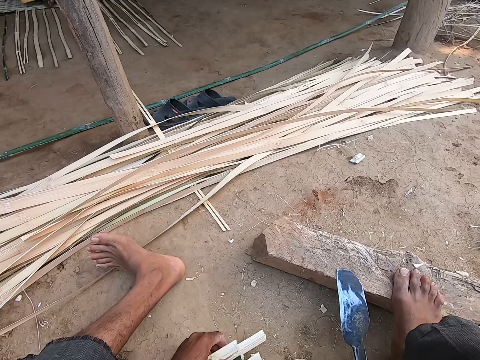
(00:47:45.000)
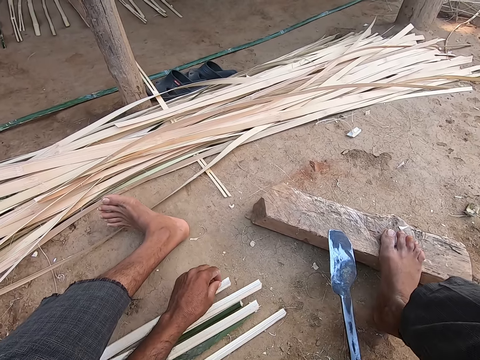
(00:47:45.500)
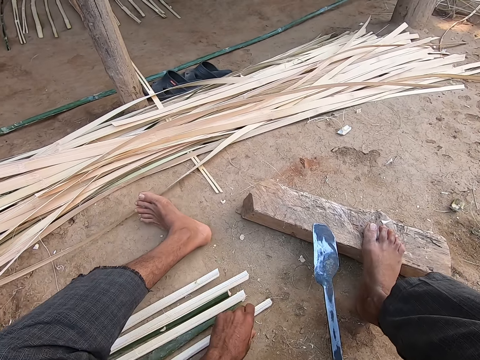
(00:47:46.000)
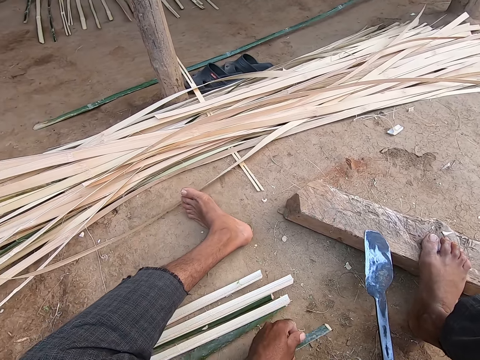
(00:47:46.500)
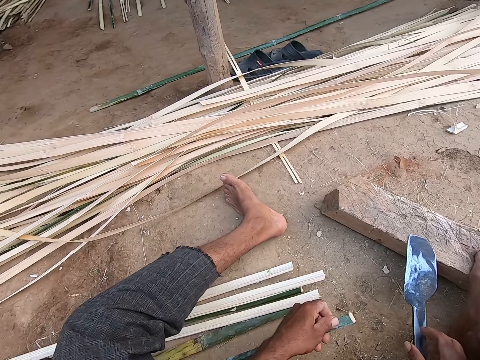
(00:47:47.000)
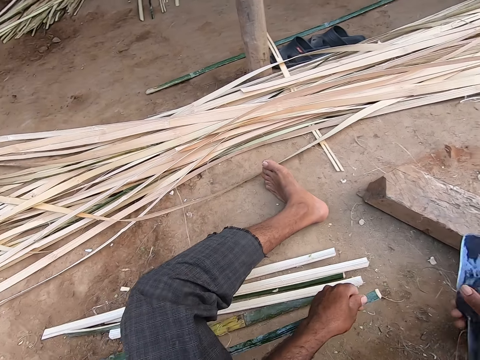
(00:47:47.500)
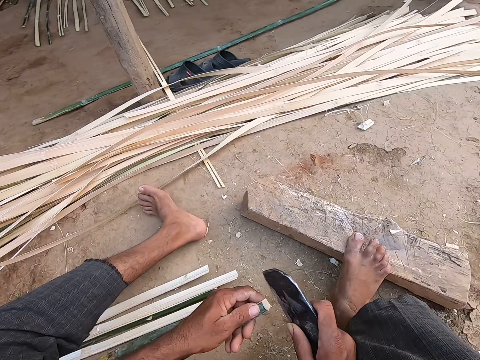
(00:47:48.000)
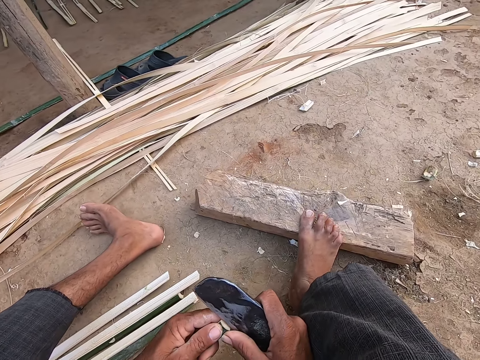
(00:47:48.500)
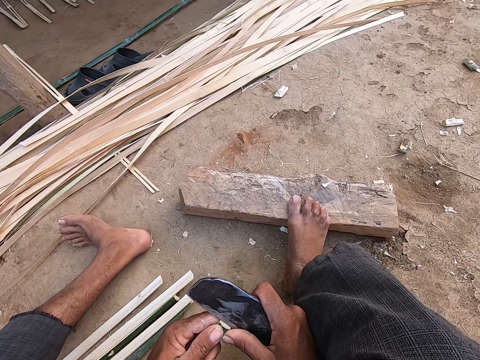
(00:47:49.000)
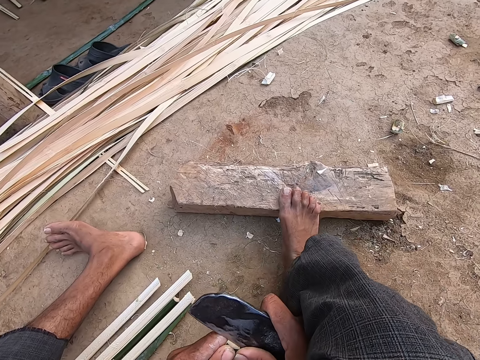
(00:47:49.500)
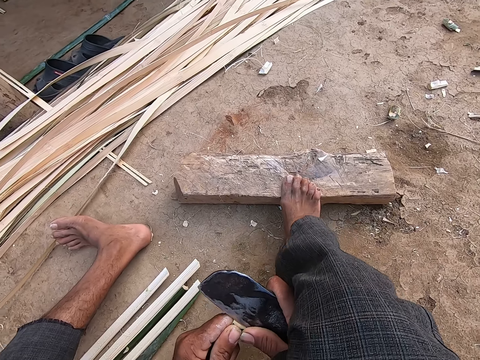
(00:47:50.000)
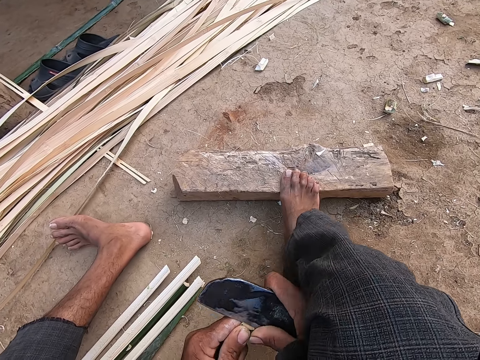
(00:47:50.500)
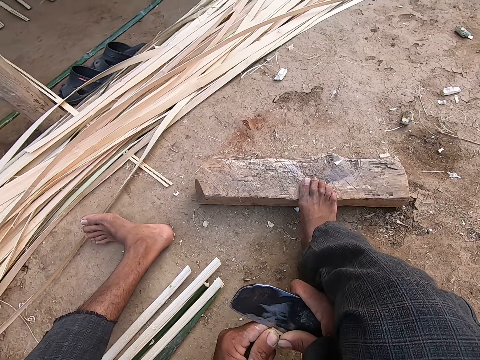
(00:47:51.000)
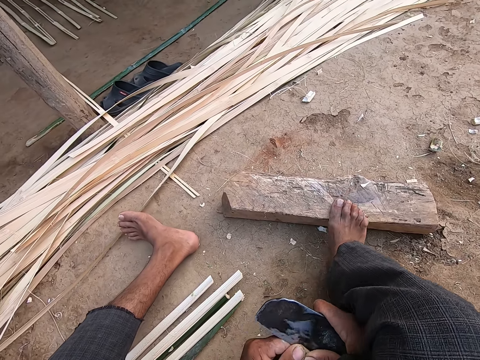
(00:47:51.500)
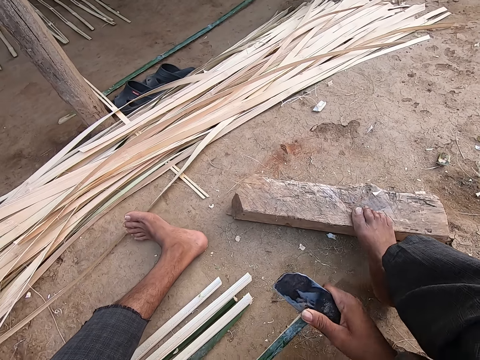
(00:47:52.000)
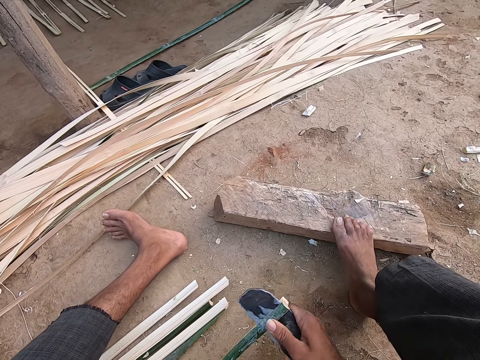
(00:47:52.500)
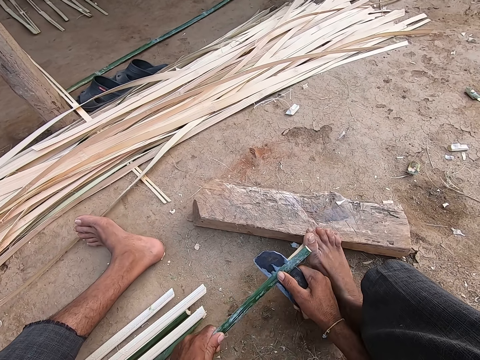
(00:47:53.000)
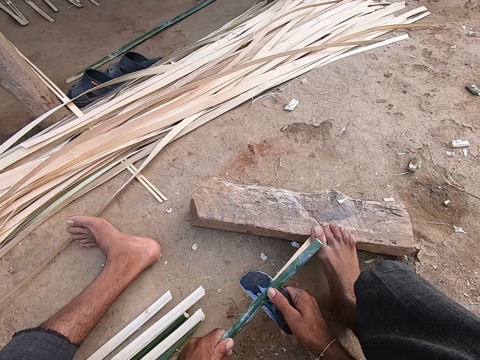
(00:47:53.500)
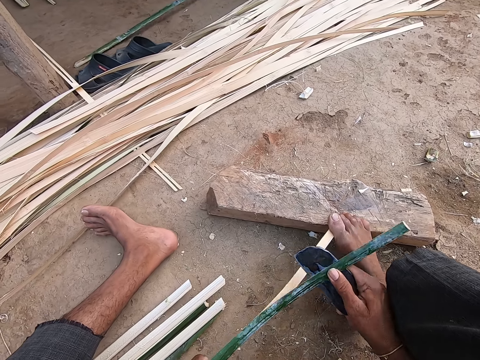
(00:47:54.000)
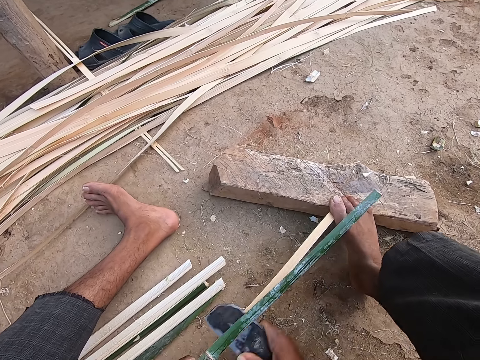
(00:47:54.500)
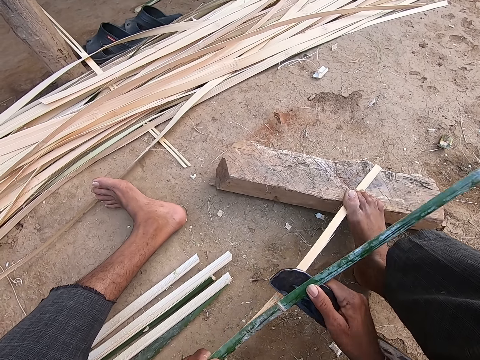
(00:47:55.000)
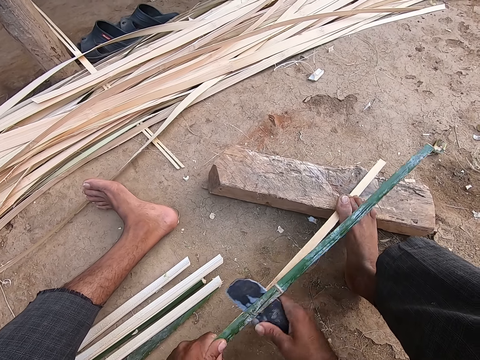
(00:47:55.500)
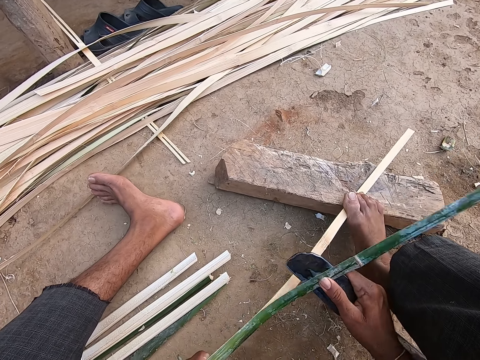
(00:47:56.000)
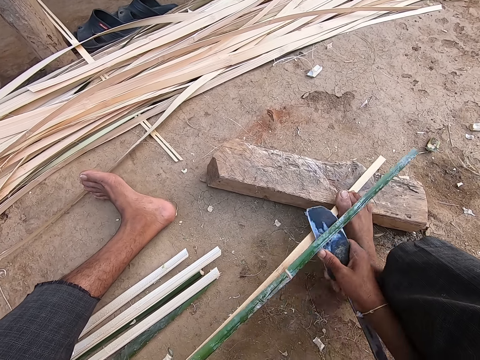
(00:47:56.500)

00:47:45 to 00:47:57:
The camera wearer holds a stick. He flips the bamboo strip on the ground with his left hand. He lifts the bamboo strip from the ground with his left hand. He picks up the knife from the piece of wood with his right hand. He peels the stick with the knife. He splits the bamboo strip with the knife in his right hand.

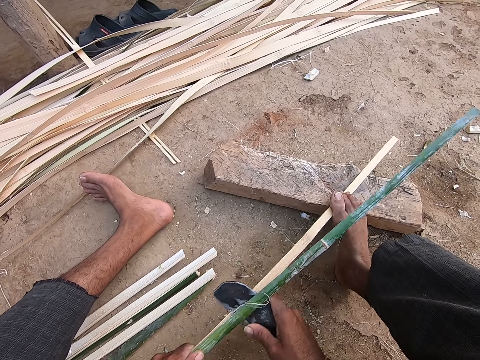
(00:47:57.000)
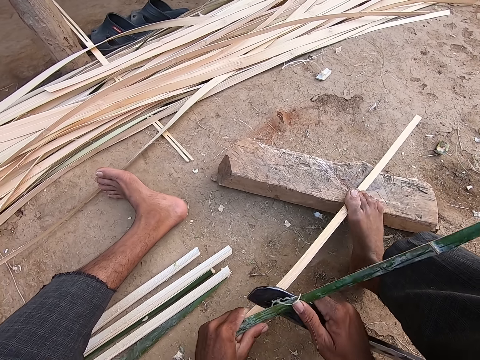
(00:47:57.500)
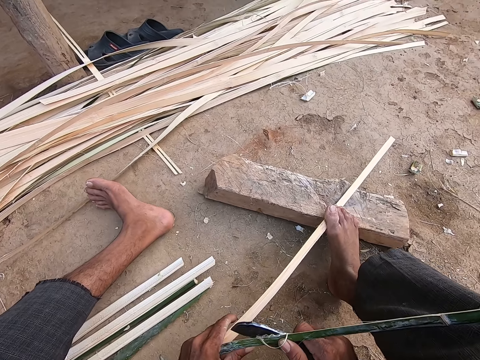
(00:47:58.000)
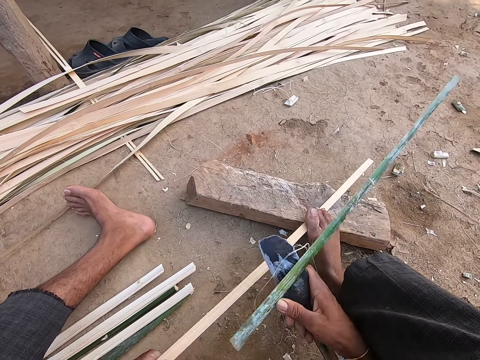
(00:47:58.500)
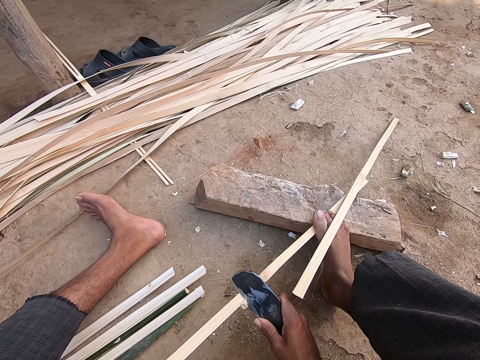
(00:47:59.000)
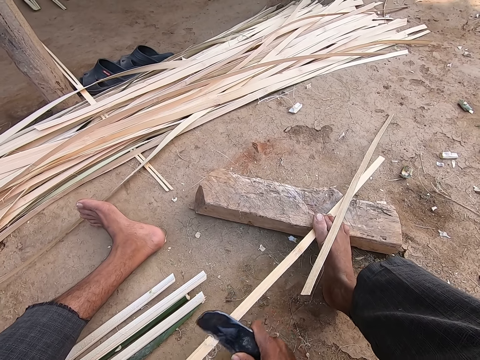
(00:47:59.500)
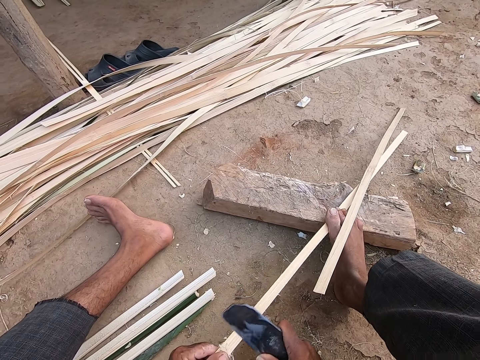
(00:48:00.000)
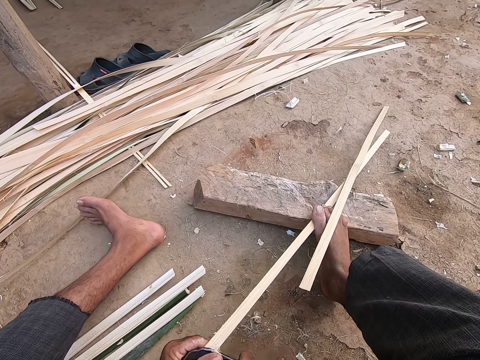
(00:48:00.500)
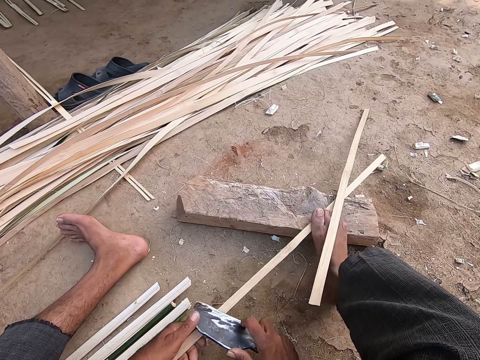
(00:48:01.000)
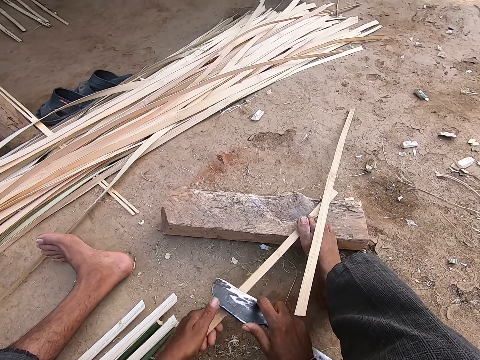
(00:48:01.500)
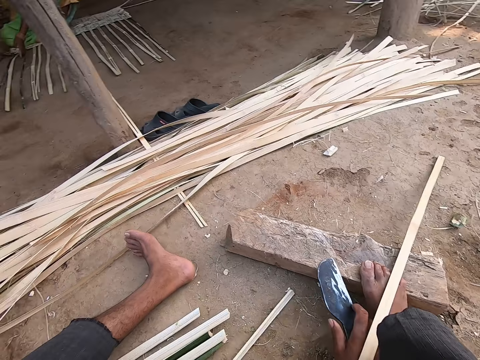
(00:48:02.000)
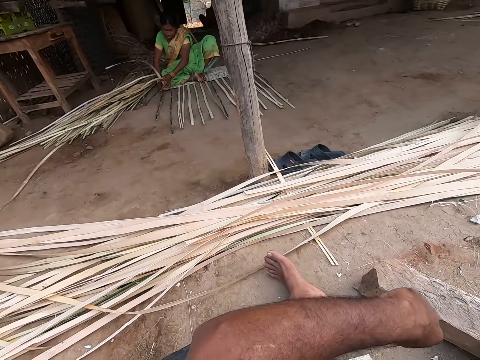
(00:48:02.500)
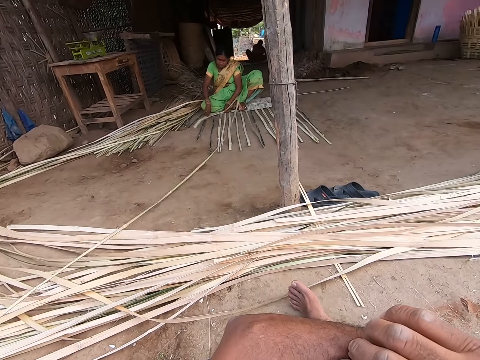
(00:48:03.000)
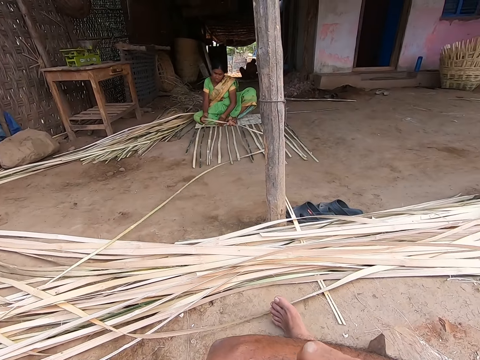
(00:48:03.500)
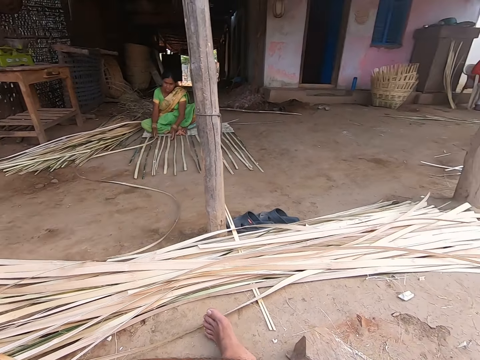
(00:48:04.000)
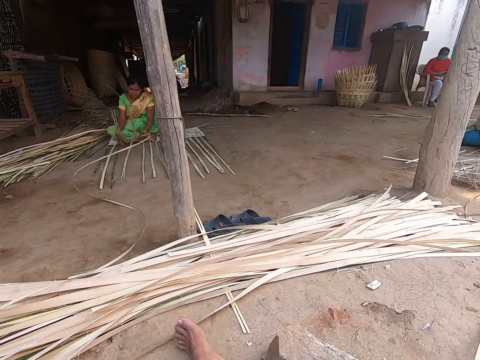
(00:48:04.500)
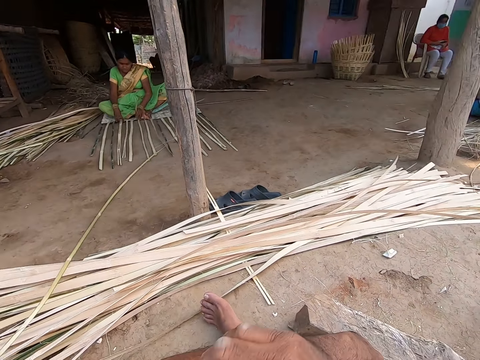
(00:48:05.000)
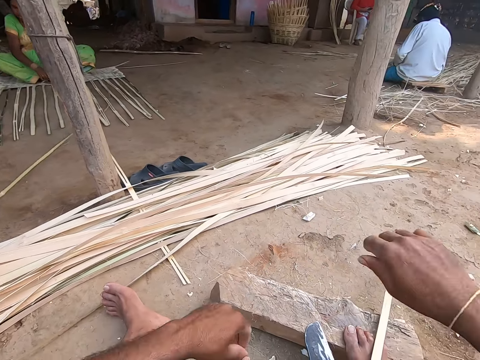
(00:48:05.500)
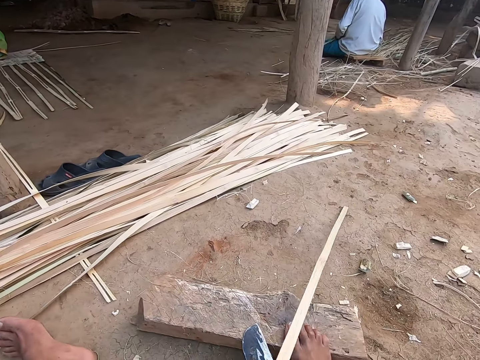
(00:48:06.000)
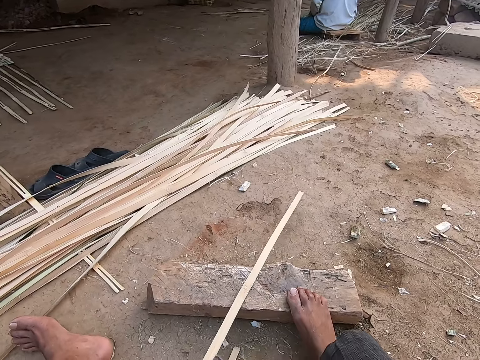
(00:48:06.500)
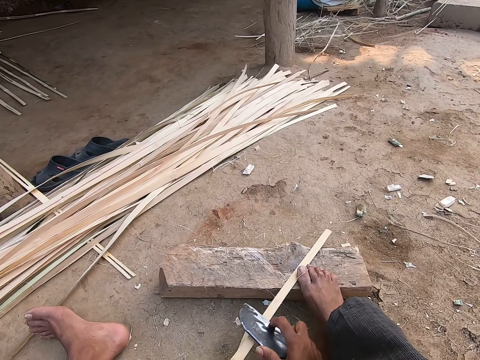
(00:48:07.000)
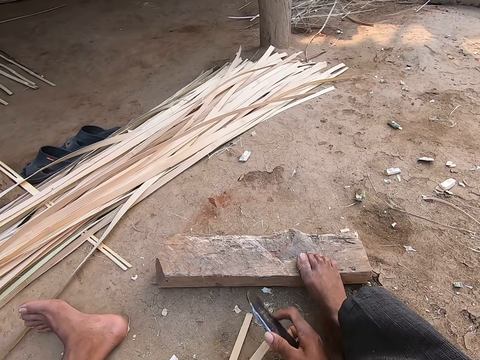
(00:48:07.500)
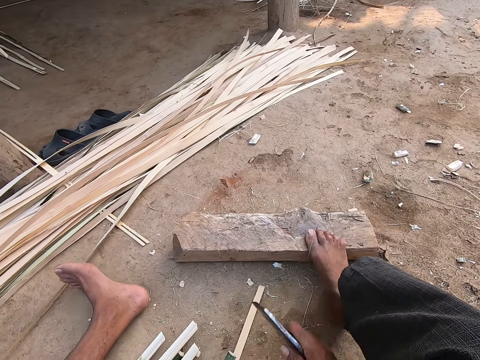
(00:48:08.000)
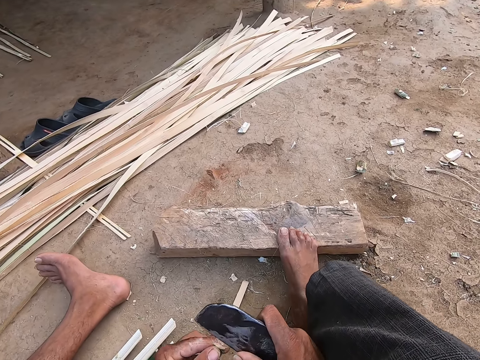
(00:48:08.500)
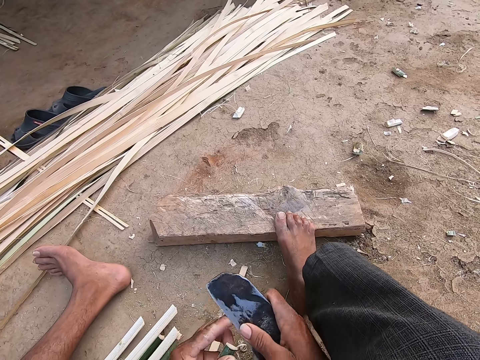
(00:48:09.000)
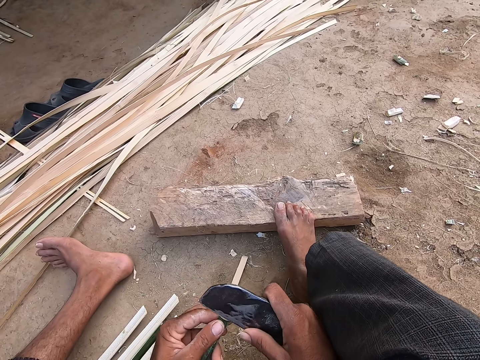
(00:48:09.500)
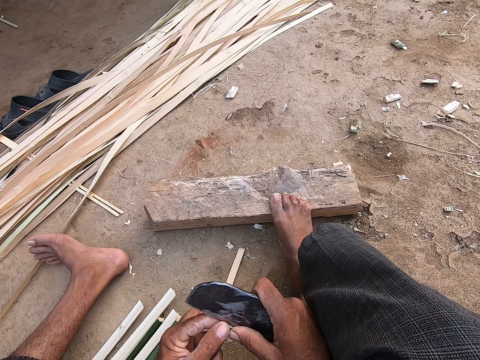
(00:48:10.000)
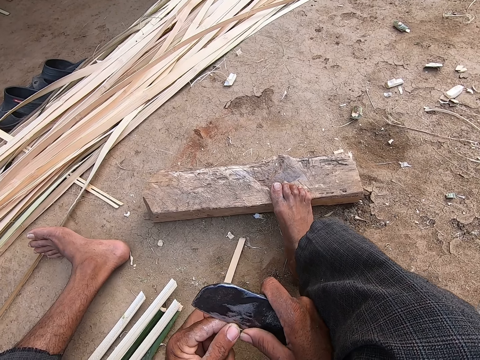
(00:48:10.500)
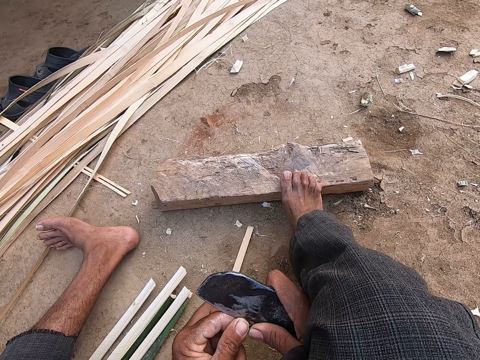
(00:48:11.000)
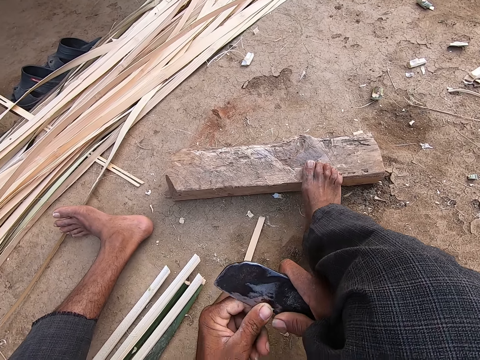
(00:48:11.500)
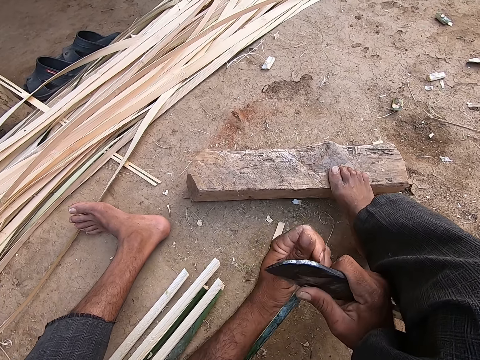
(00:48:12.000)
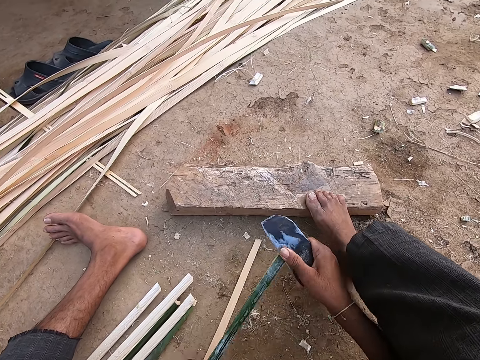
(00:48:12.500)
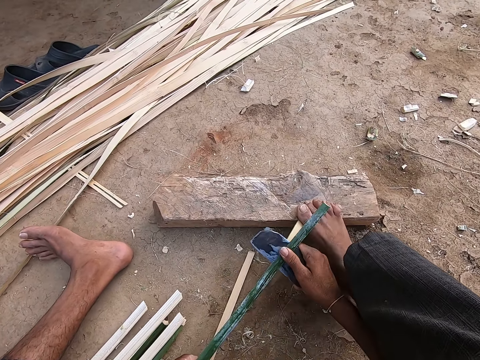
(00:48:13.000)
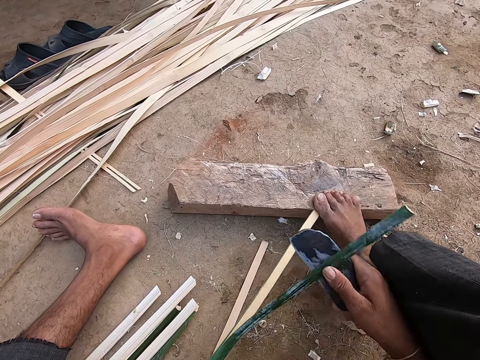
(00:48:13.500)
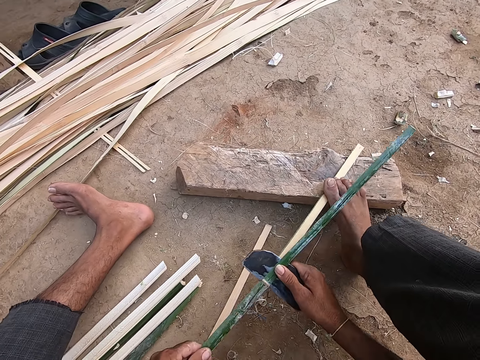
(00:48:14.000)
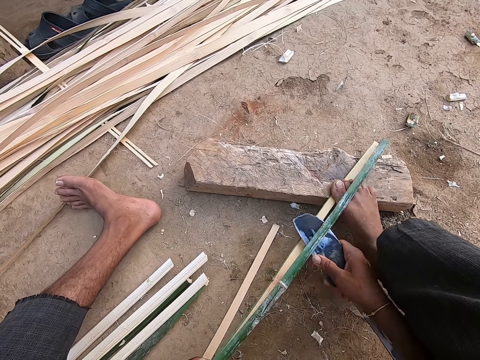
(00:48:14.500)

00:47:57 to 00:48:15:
The camera wearer scrapes the bamboo strip with the knife in his right hand. He drops the bamboo strip on the ground with his left hand. He pulls the stick off the wood plank. He touches his left hand with his right hand. He scratches his hand. He moves the bamboo strip on the piece of wood with his right hand. He scrapes the bamboo strip with the knife in his right hand. He peels the stick with the knife. He pulls the stick off the wood plank. He peels the stick with the knife. He splits the bamboo strip in his left hand with the knife in his right hand.
